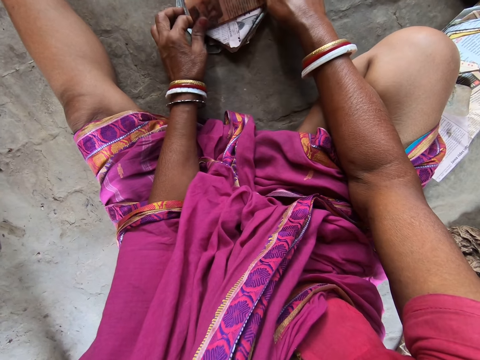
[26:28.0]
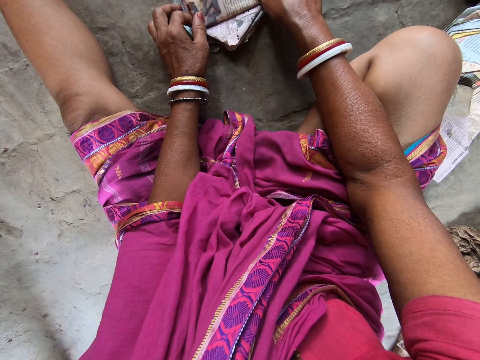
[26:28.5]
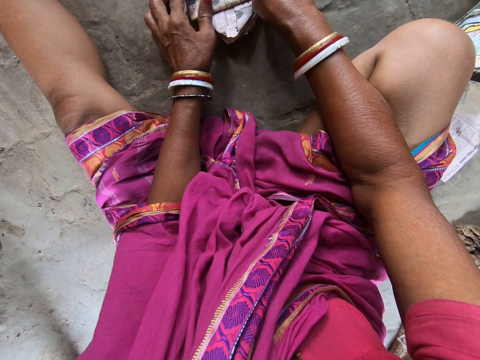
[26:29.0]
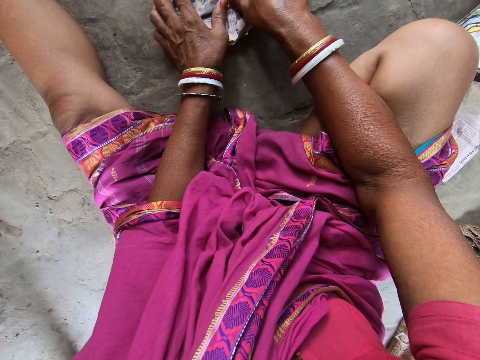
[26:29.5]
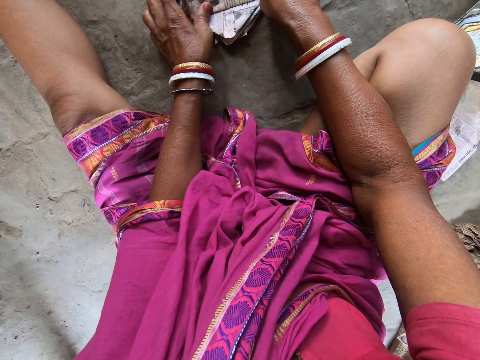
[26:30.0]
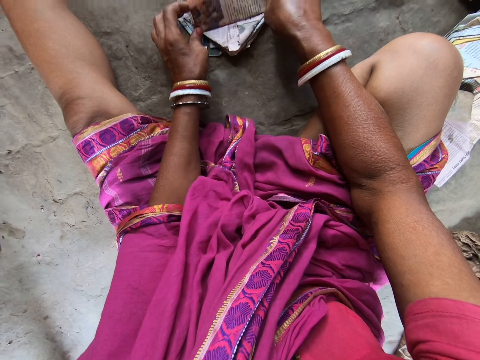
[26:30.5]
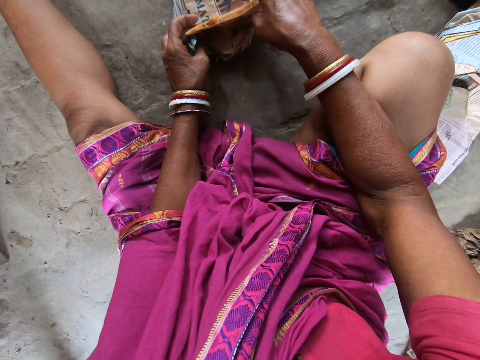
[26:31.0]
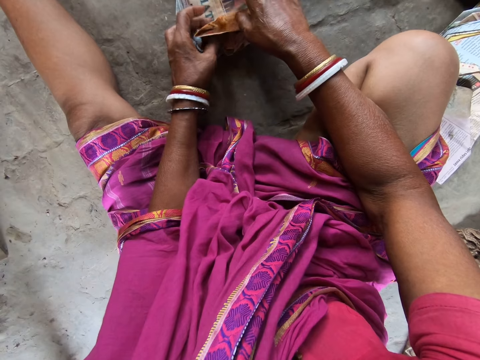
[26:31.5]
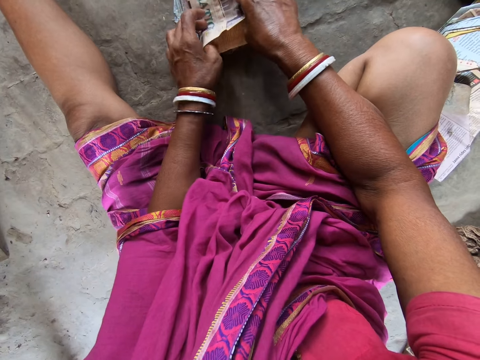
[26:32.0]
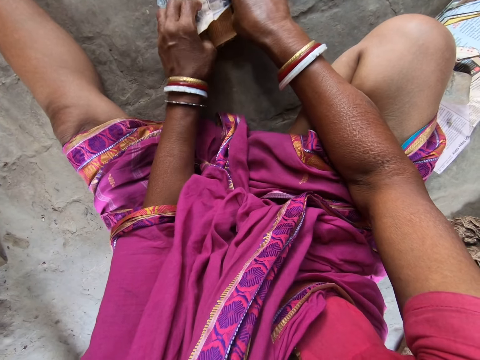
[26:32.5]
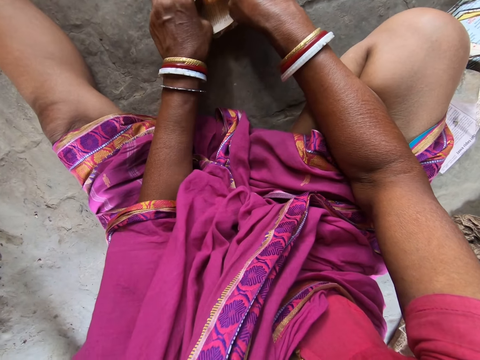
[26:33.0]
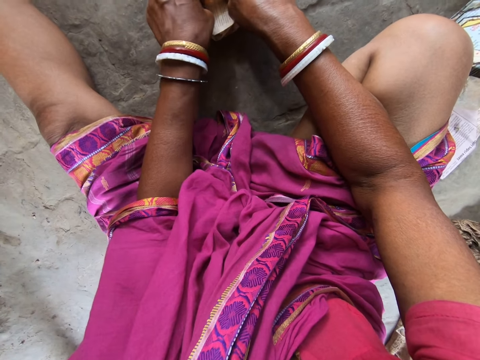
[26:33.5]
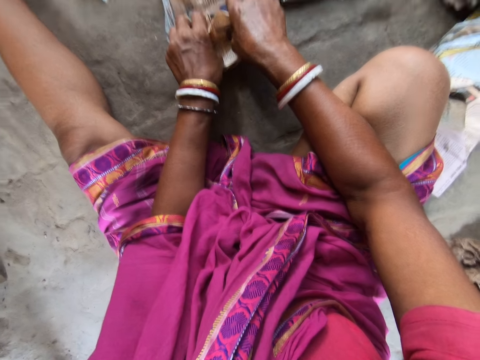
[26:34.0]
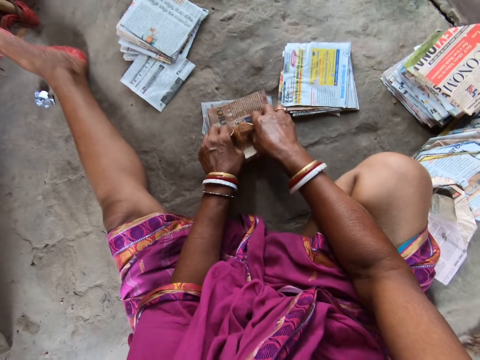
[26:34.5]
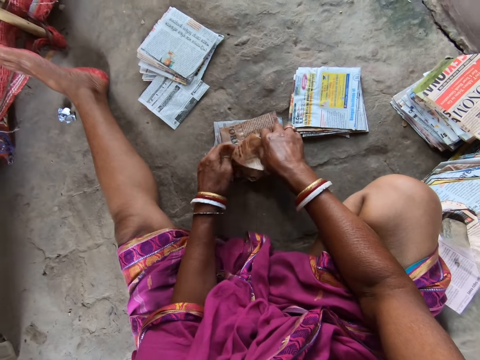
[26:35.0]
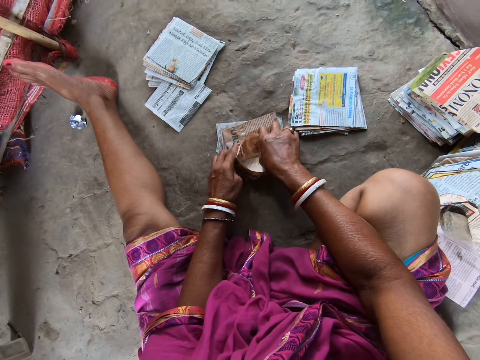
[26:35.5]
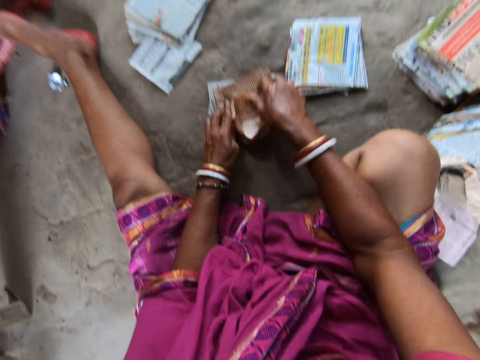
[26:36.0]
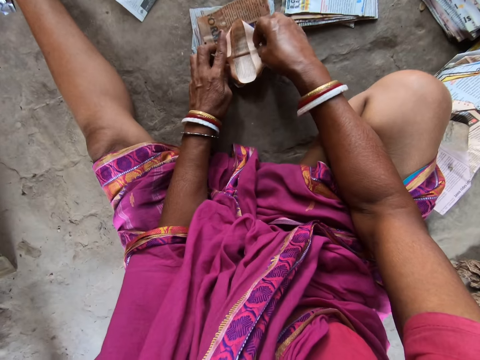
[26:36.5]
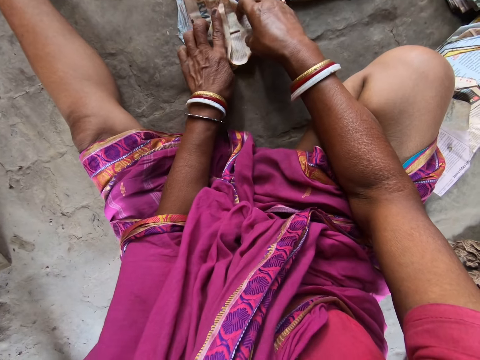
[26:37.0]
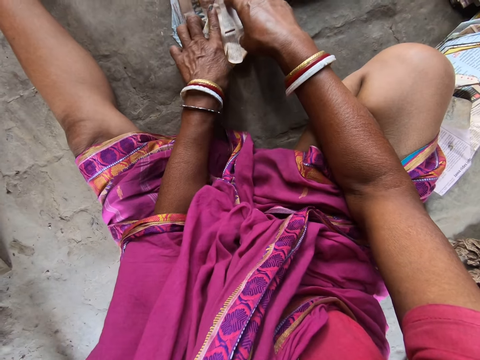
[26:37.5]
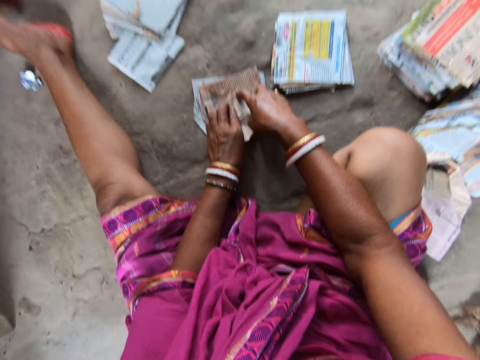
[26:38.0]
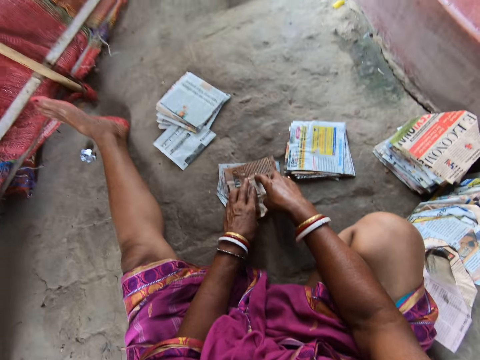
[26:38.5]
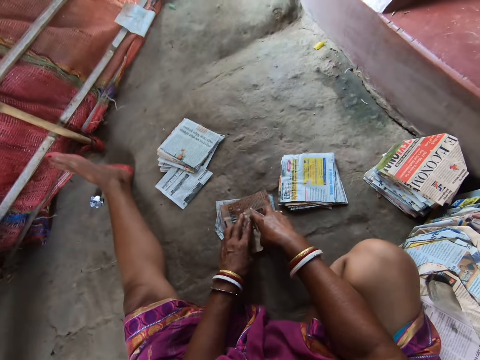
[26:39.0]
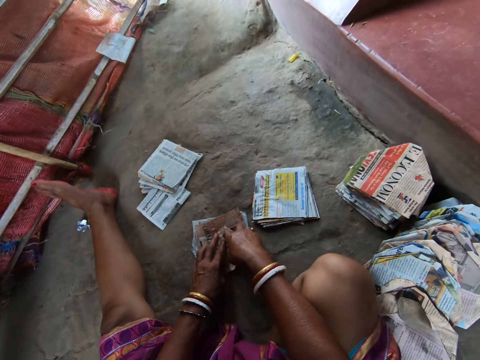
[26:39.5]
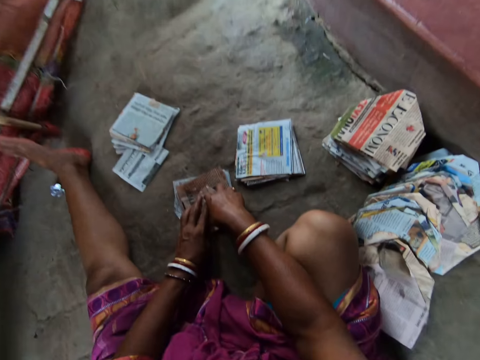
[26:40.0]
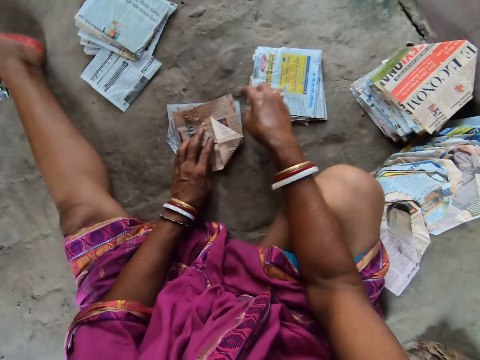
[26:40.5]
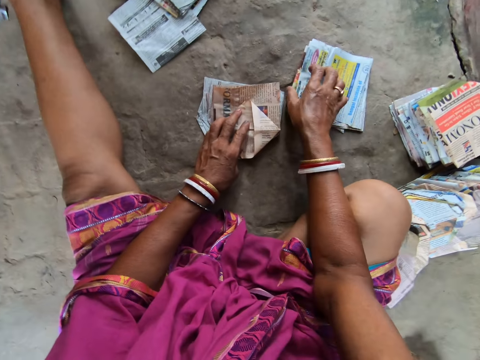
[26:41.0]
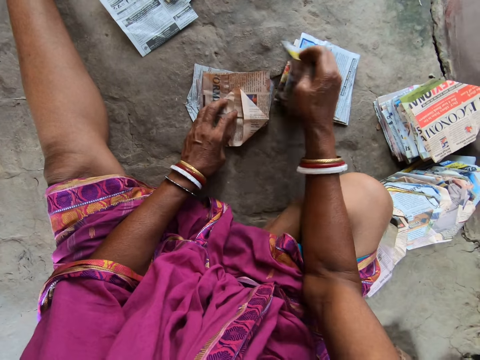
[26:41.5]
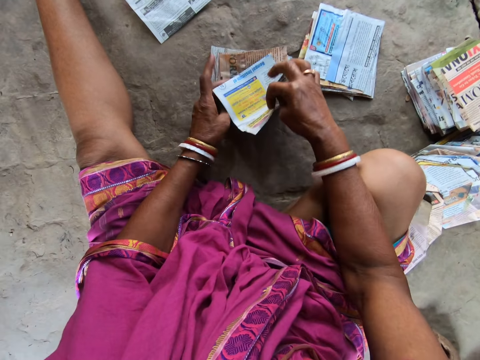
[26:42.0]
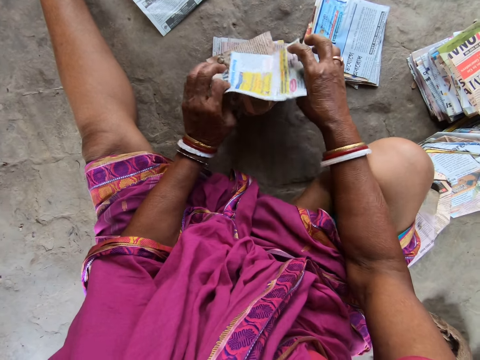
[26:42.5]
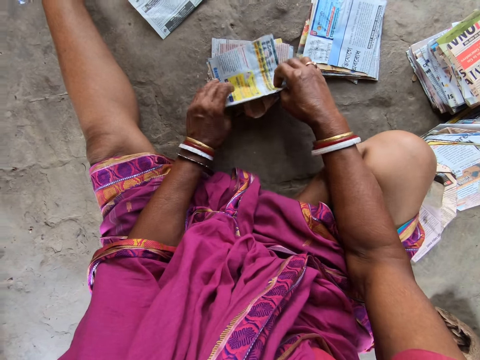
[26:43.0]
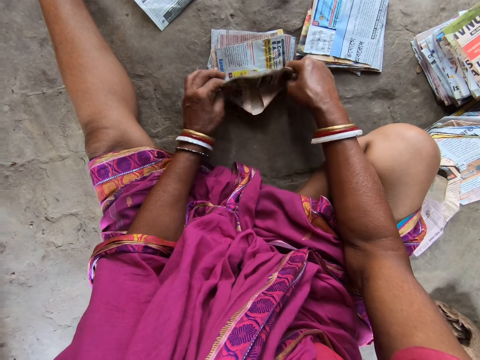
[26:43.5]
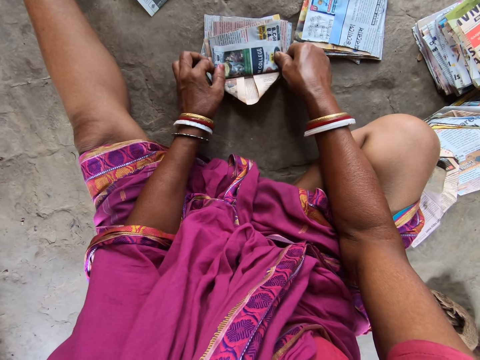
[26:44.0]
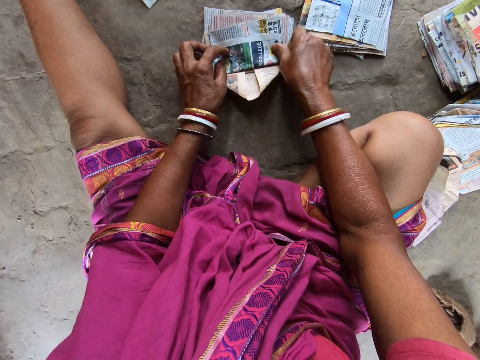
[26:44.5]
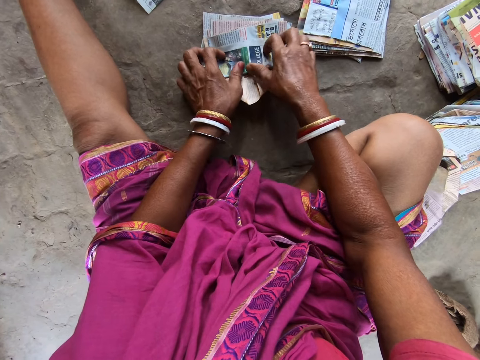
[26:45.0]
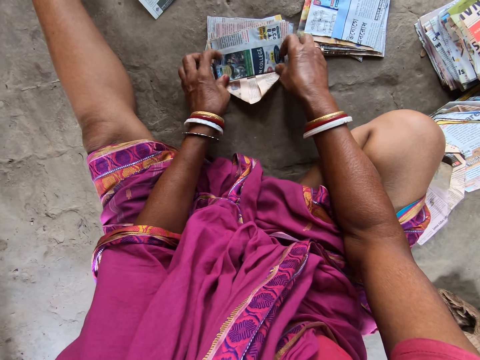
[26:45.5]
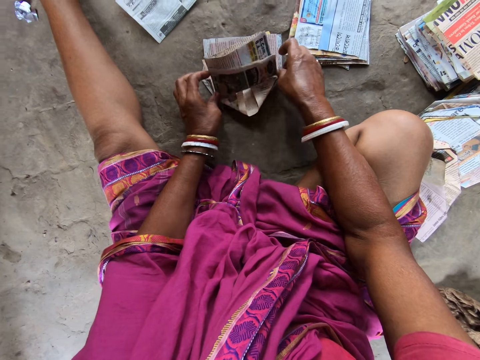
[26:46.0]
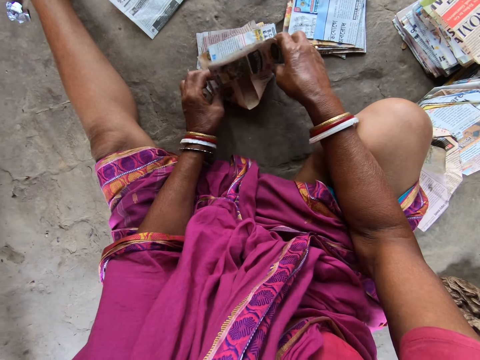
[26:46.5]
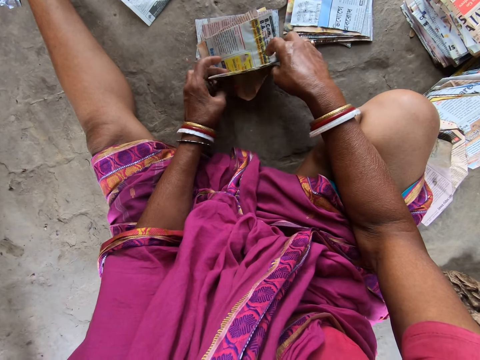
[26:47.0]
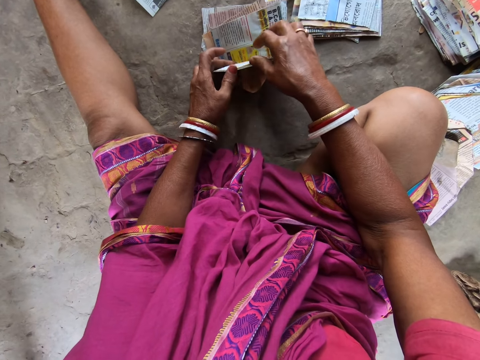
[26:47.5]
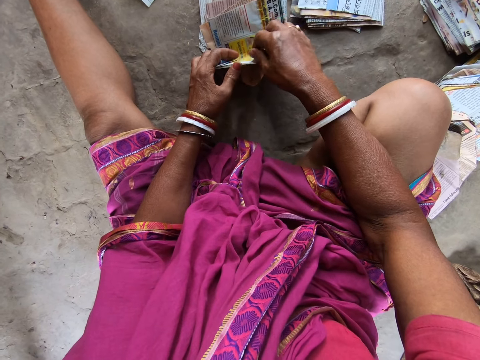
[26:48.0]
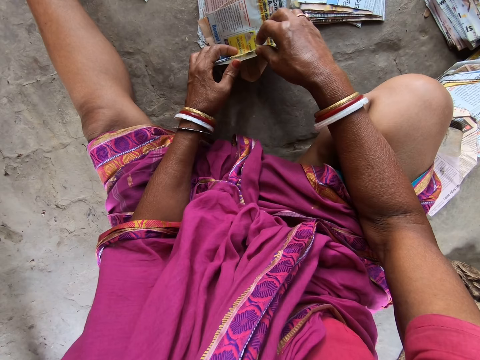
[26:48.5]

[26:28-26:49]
The camera wearer picks up a piece of paper from the pile of papers on the floor with her right hand. She puts the piece of paper in her right hand on the pieces of paper on the floor. She folds the piece of paper on the pieces of paper on the floor with both hands.

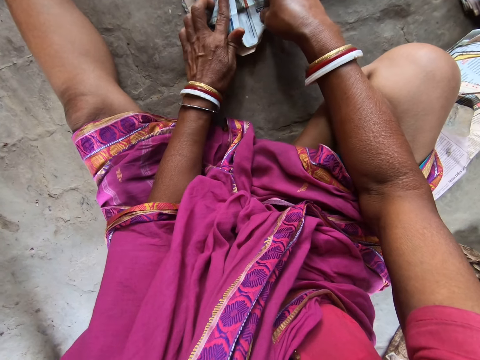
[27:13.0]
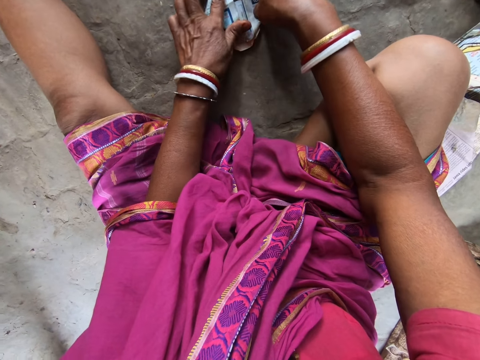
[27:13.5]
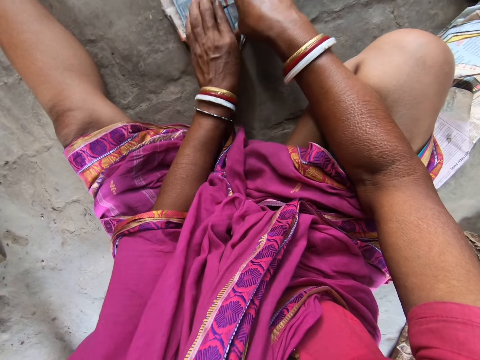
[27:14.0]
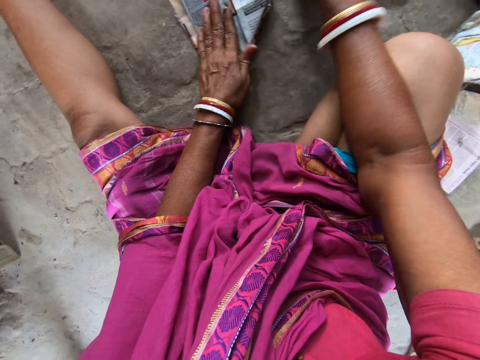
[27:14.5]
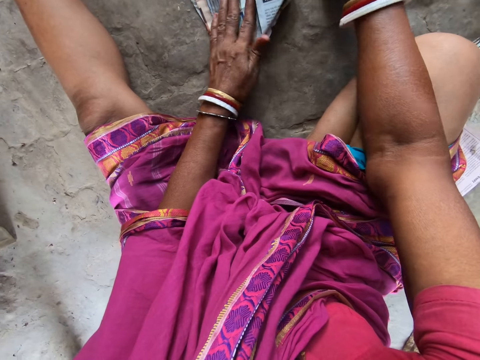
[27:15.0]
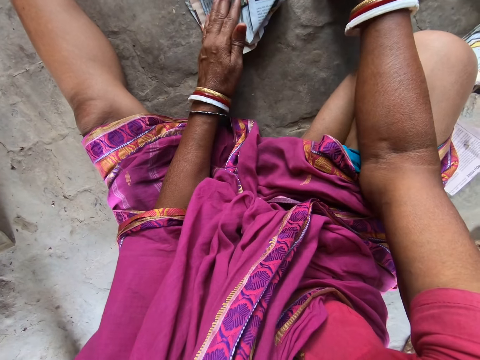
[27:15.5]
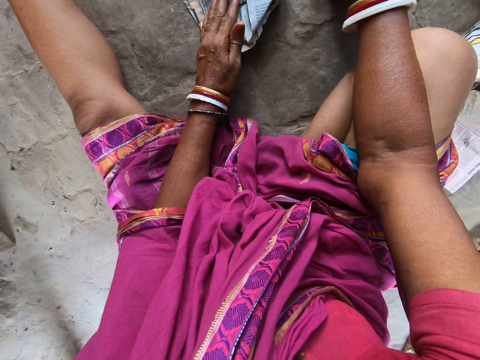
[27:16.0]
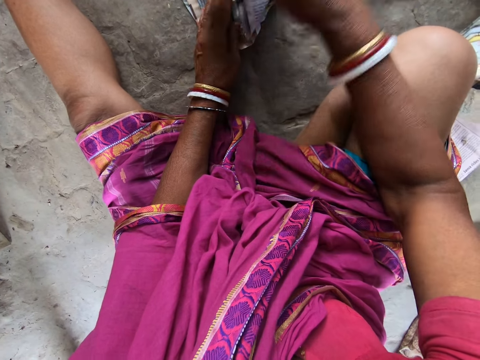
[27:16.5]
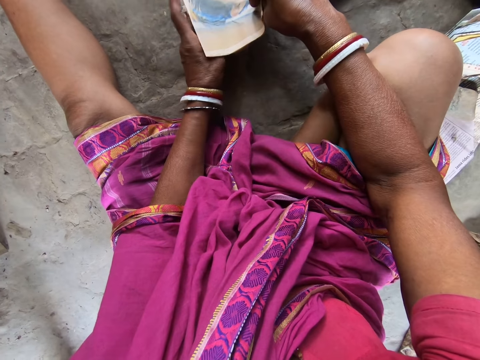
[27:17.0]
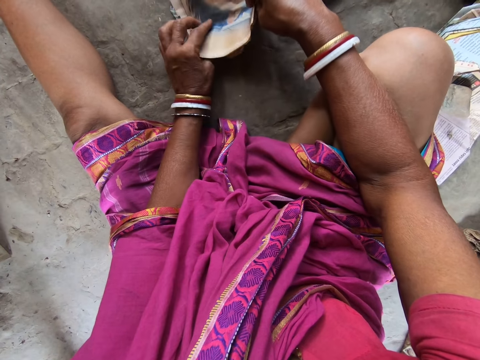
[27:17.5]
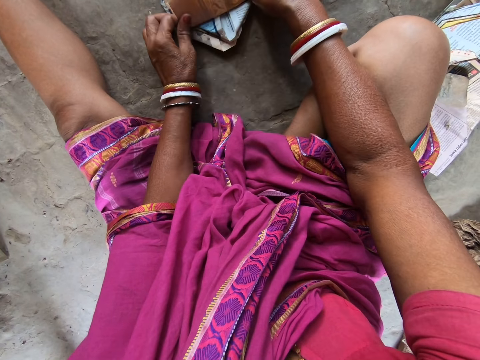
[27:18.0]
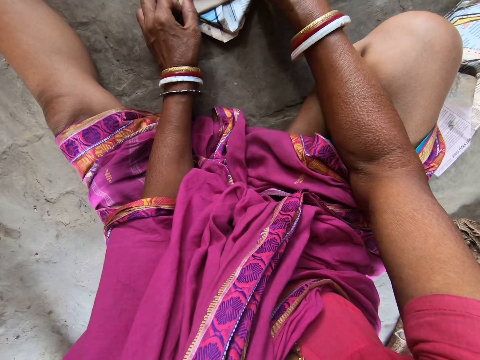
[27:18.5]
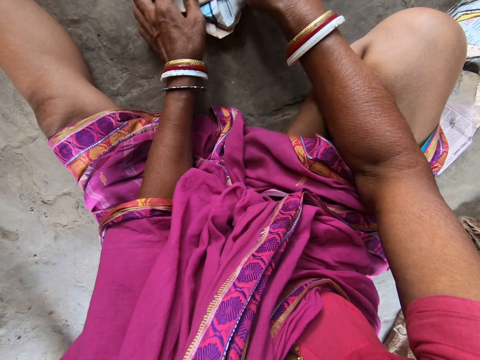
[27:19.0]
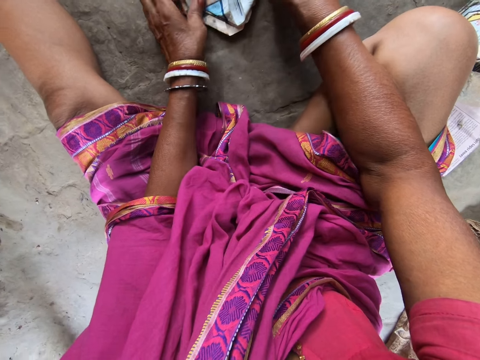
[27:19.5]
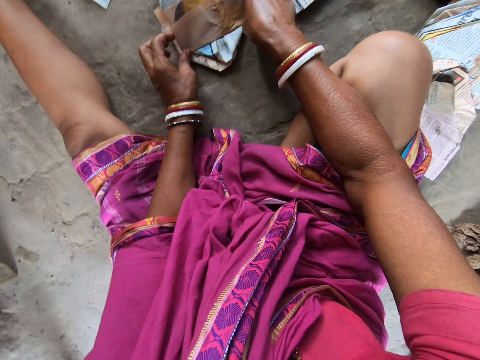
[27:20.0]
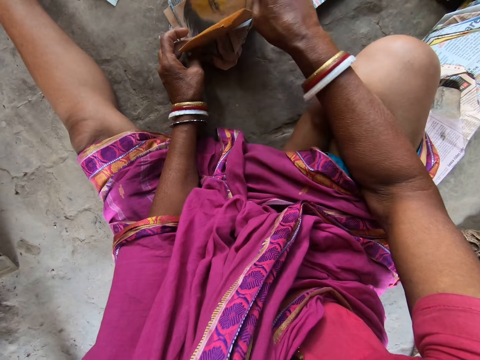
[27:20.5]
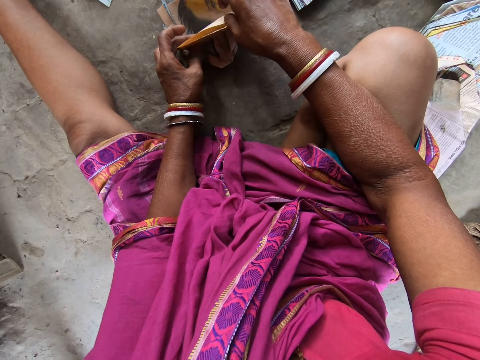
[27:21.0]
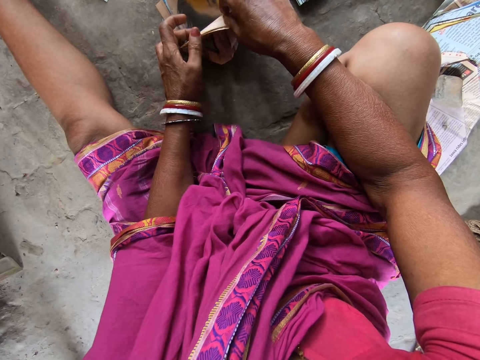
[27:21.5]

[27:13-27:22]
The camera wearer picks paper. She puts a piece of paper in her right hand on some papers on the floor. She folds the piece of paper on the pieces of paper on the floor with both hands.
